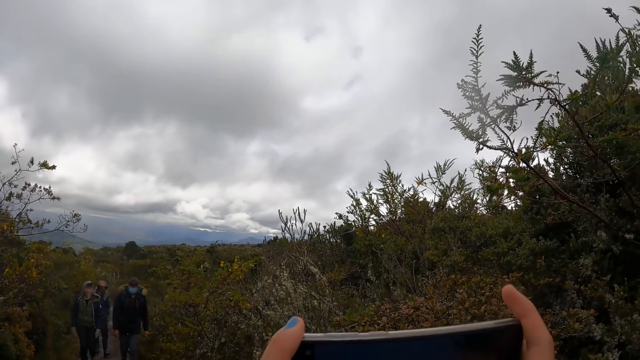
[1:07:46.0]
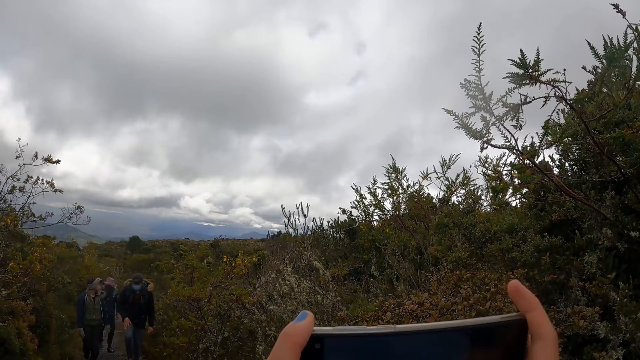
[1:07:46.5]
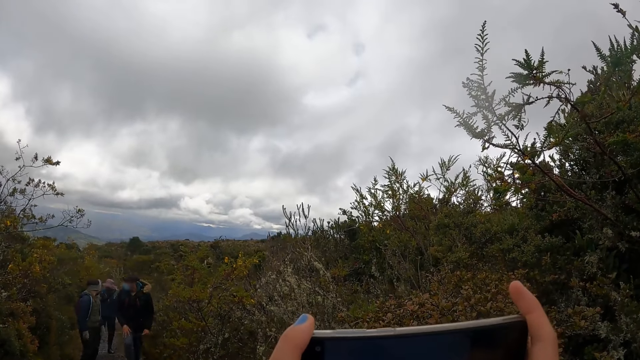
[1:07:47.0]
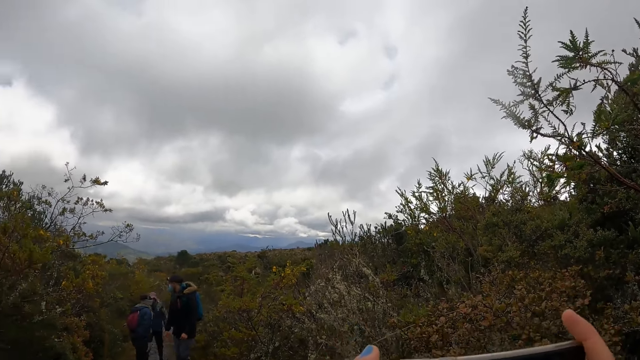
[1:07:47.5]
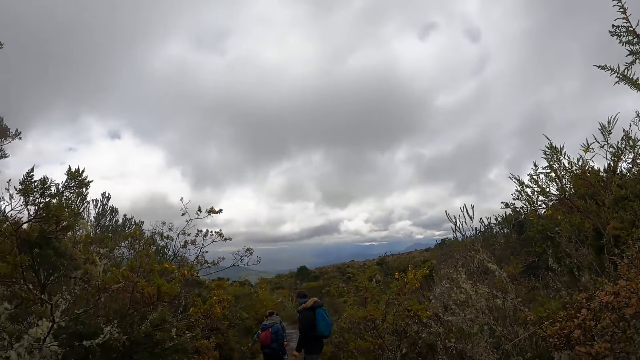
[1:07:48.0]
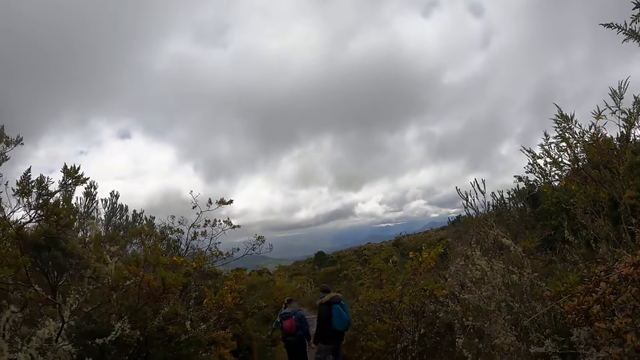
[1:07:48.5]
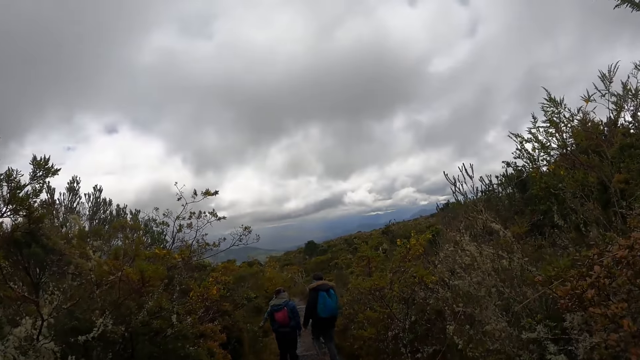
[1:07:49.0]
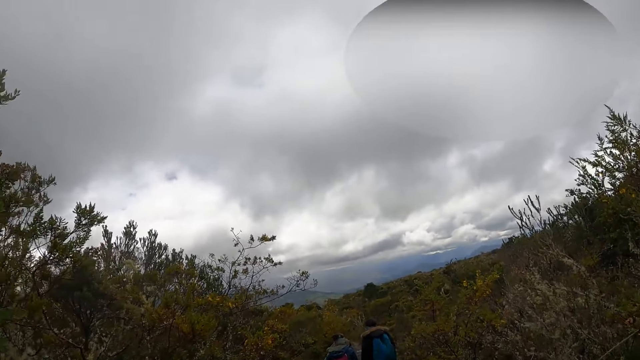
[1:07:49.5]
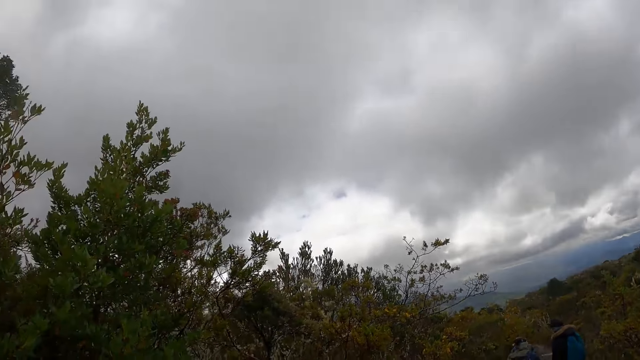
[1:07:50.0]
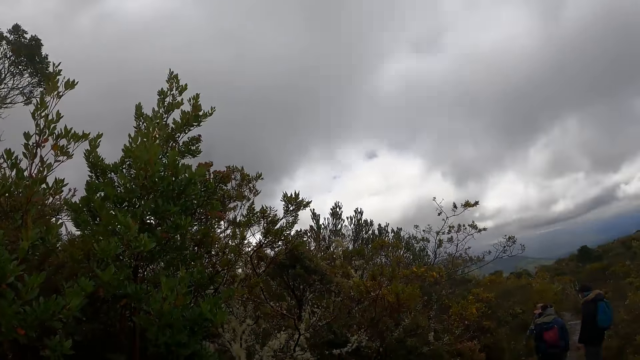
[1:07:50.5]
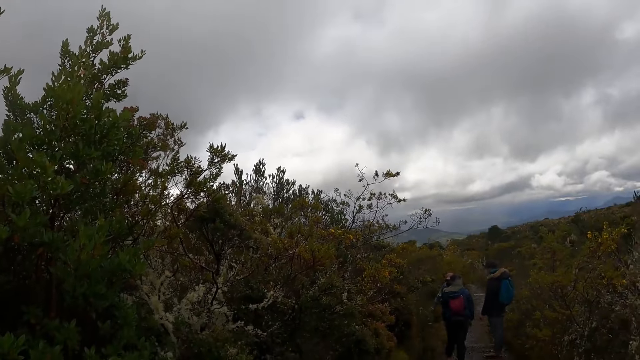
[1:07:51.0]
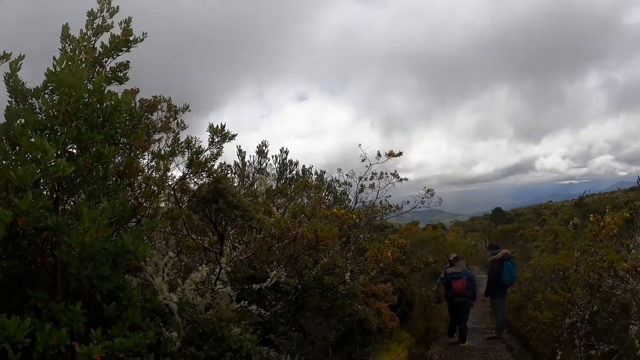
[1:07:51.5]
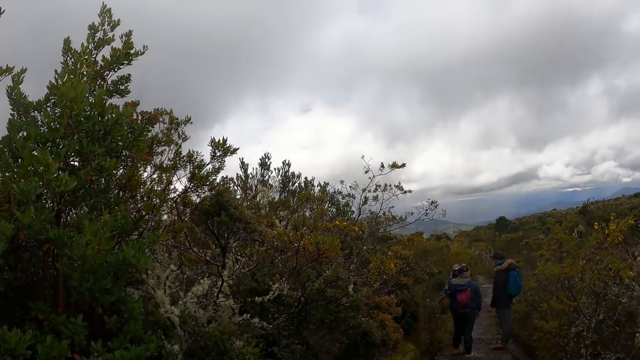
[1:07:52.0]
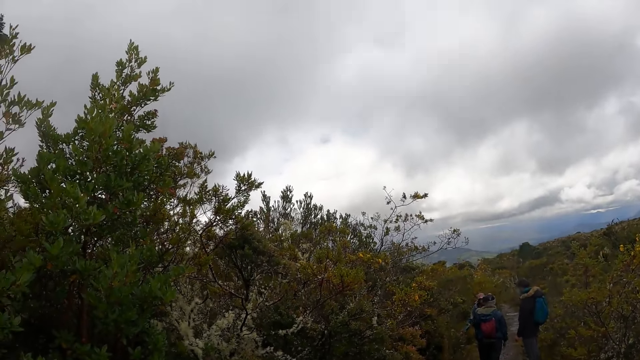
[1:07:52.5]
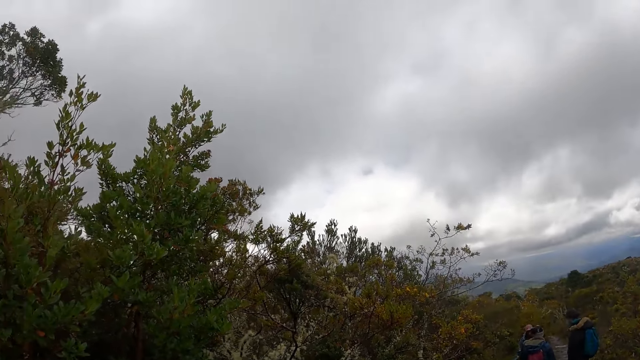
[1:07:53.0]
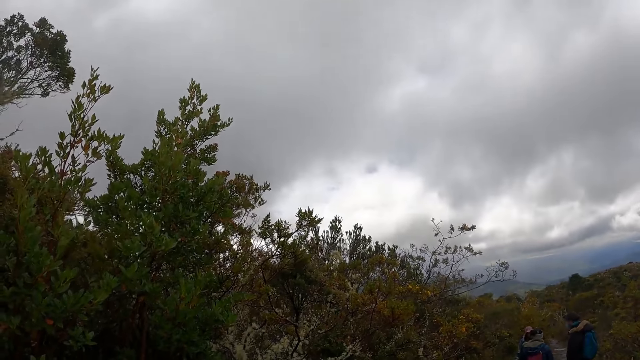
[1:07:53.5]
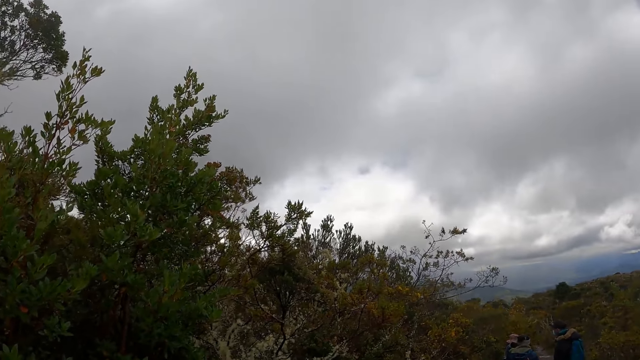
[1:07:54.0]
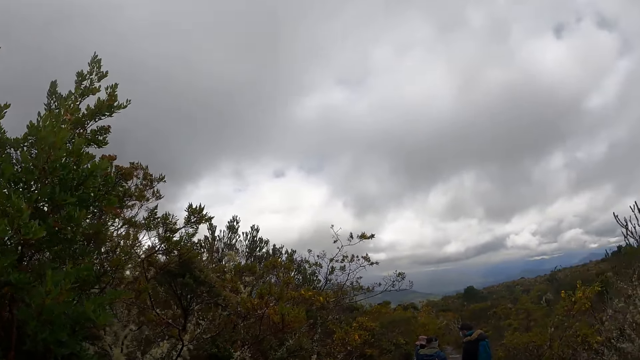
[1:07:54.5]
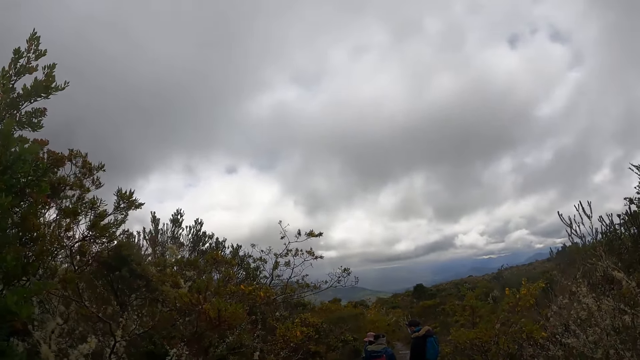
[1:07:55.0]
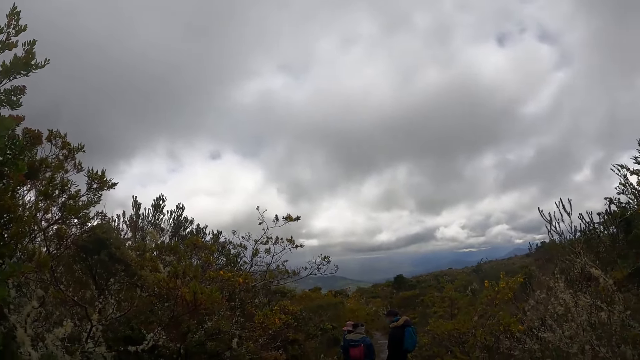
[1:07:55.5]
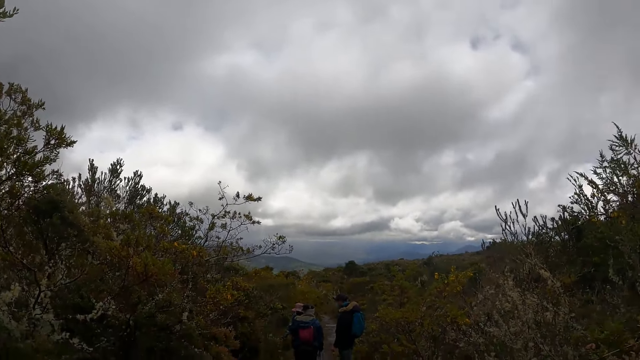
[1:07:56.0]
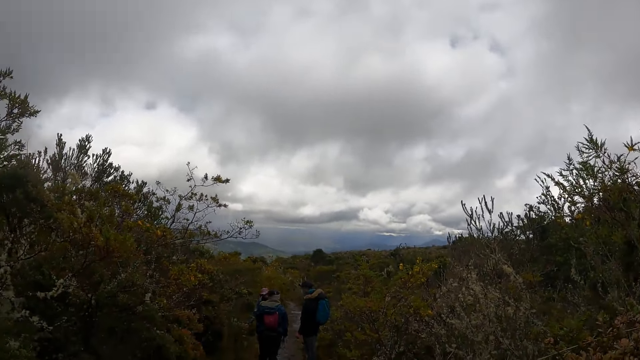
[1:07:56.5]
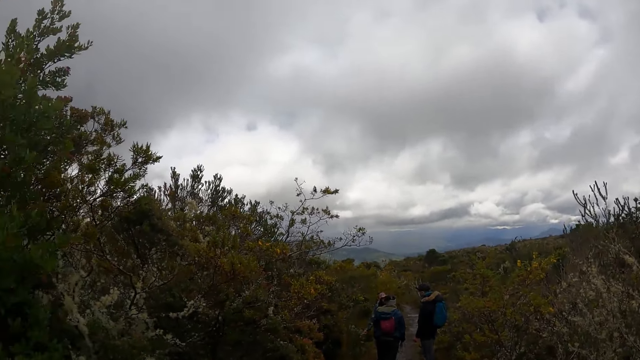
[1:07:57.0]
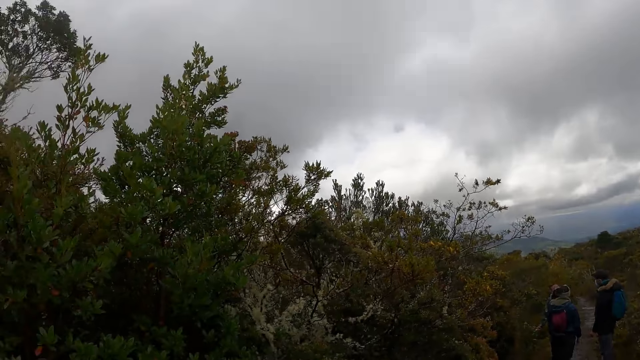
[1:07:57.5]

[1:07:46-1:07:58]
The woman interacts with the man and another woman. The camera wearer looks around.

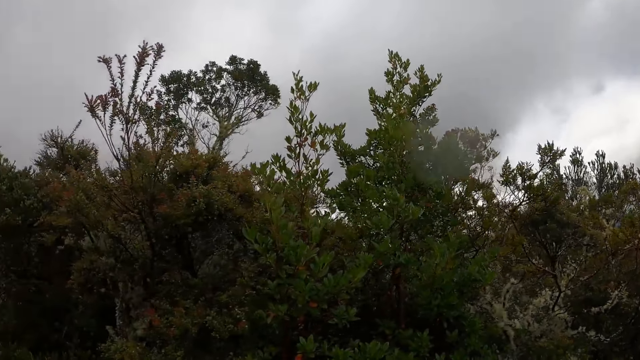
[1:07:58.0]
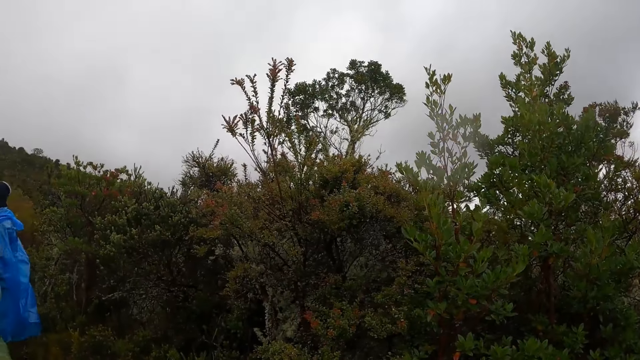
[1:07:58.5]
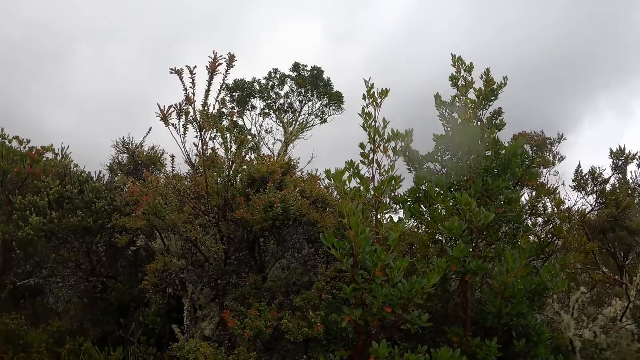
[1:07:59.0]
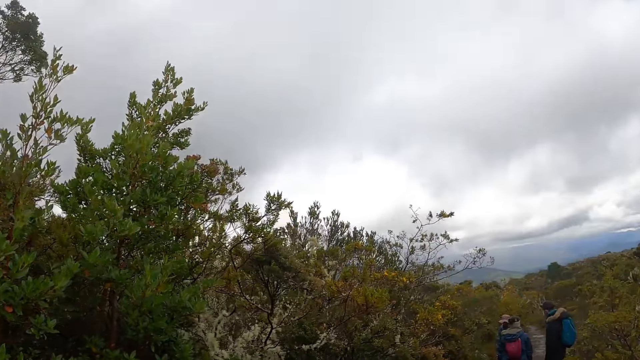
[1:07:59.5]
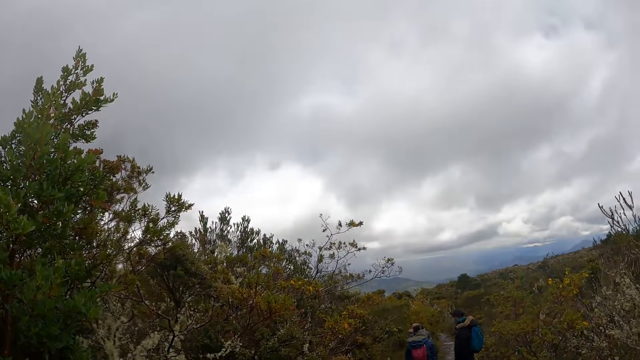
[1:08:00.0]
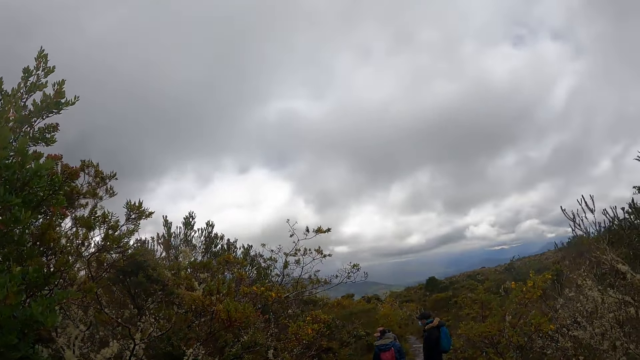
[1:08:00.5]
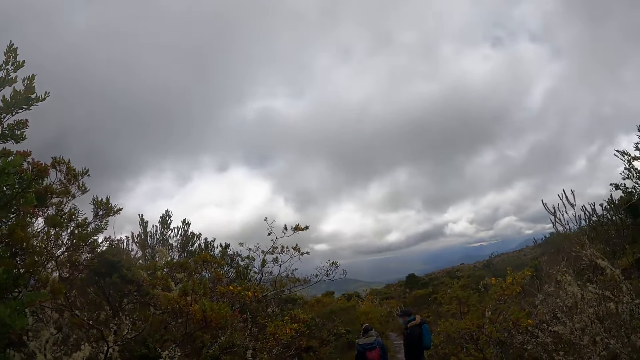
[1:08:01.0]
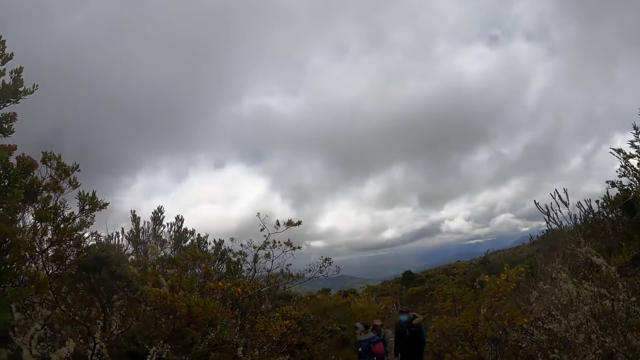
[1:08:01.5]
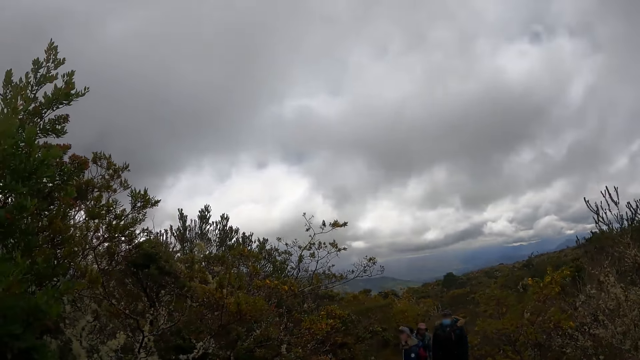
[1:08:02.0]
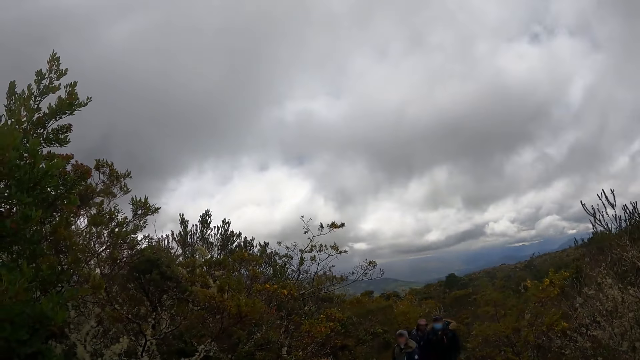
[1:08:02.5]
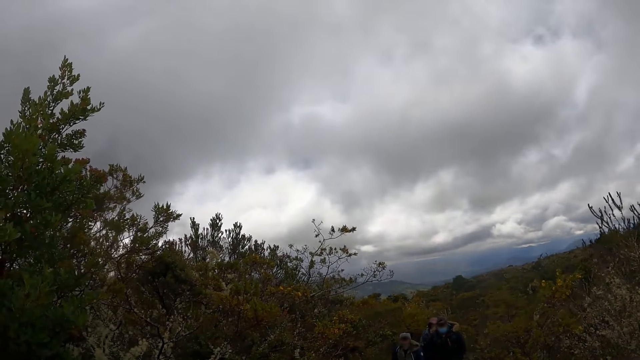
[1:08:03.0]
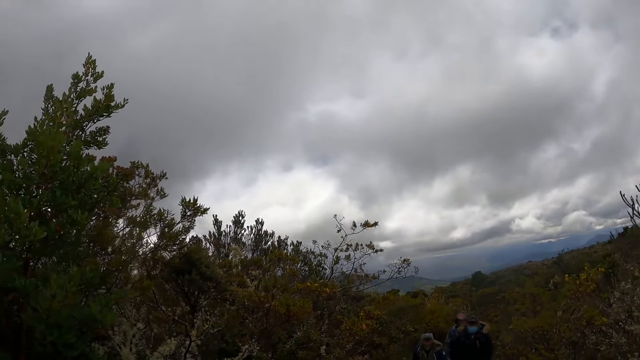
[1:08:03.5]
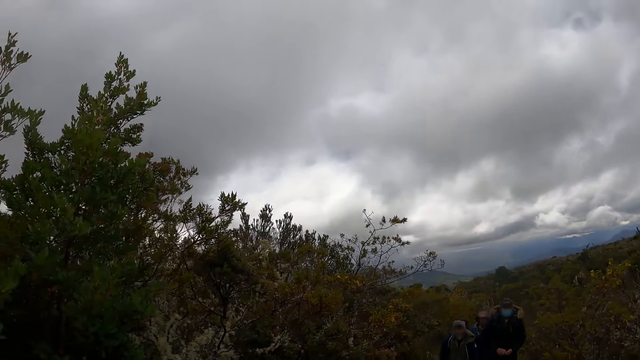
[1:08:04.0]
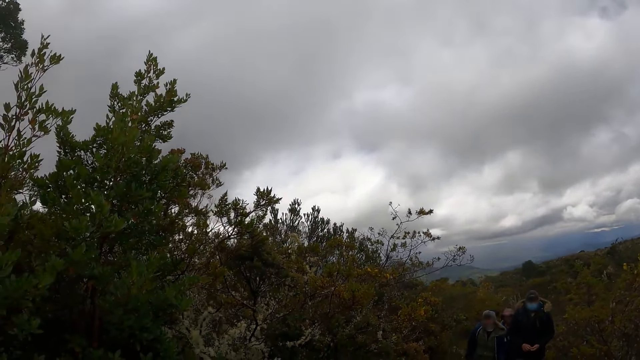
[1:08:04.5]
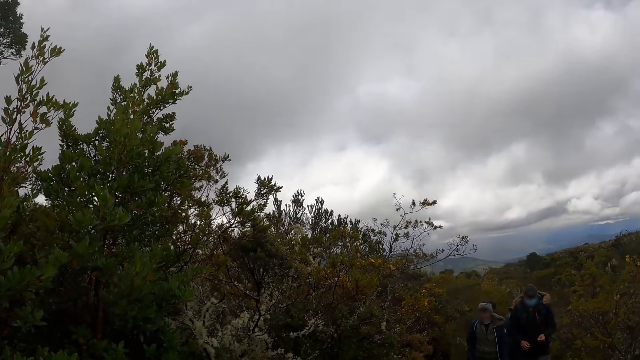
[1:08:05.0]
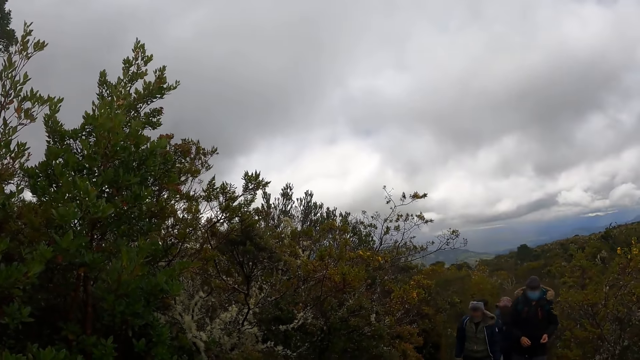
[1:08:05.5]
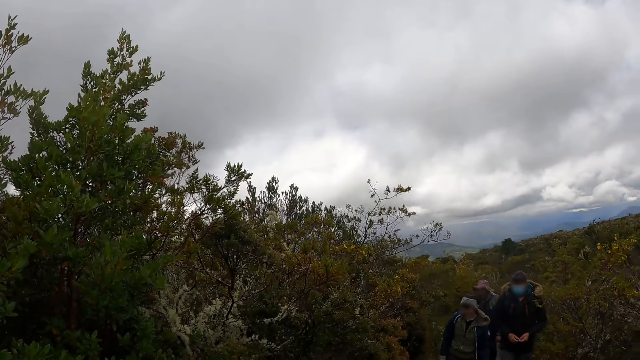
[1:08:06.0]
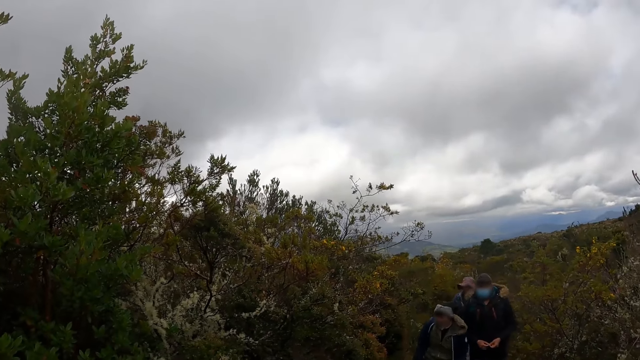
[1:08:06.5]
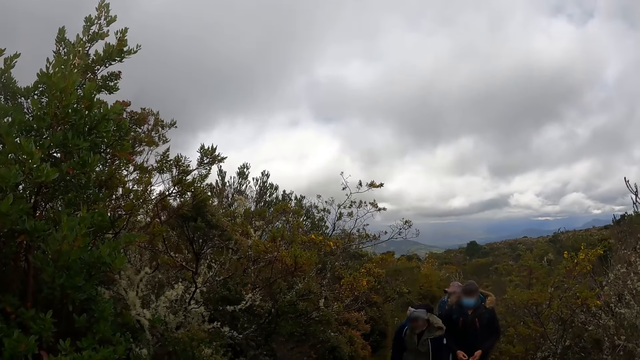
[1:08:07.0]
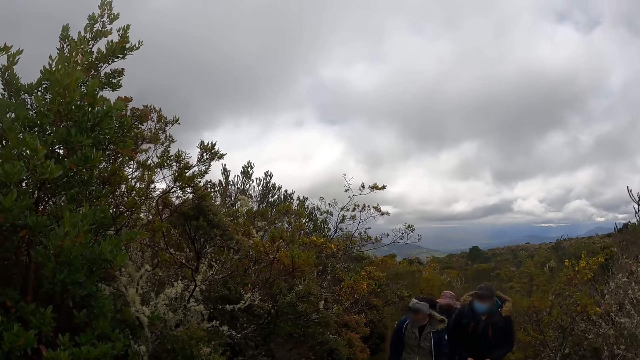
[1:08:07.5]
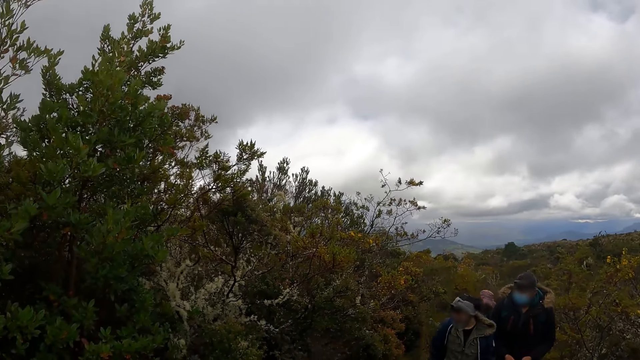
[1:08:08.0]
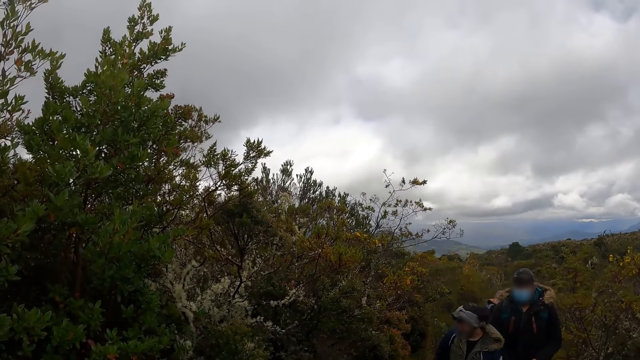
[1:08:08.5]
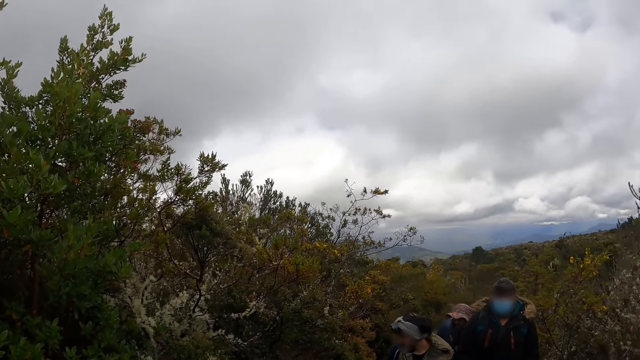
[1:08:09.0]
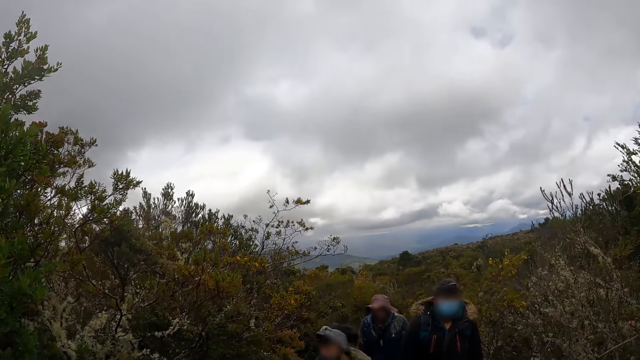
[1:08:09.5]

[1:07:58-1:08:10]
The woman walks toward the camera wearer. Another woman walks toward the camera wearer. The man walks toward the camera wearer.
